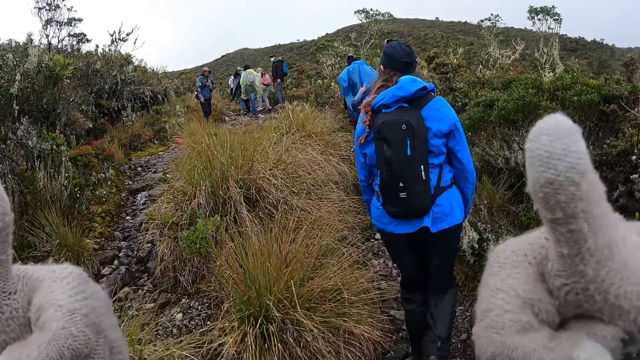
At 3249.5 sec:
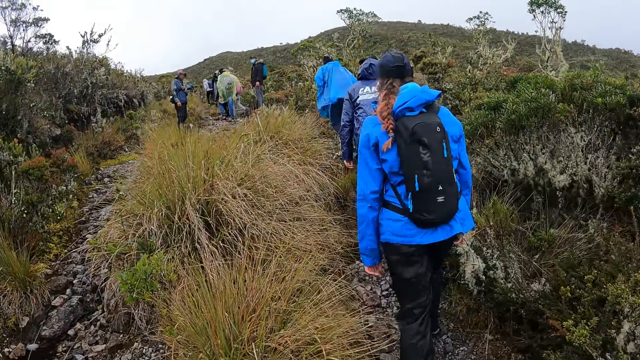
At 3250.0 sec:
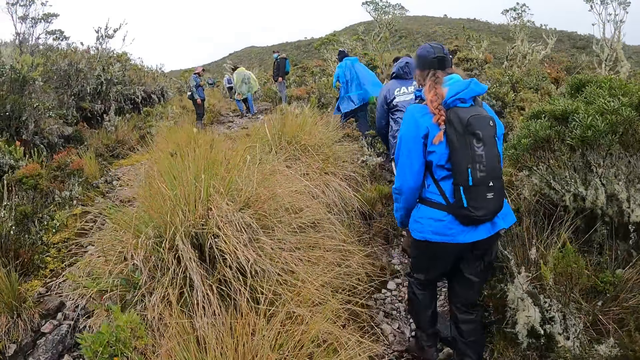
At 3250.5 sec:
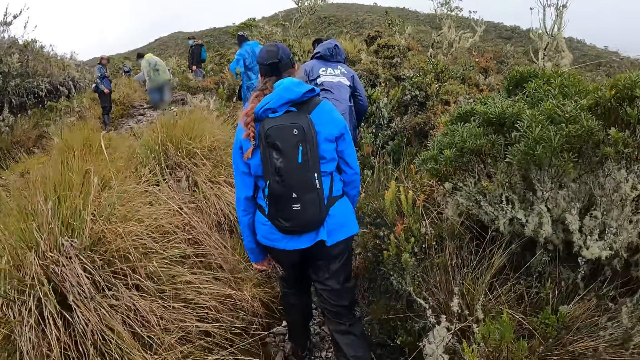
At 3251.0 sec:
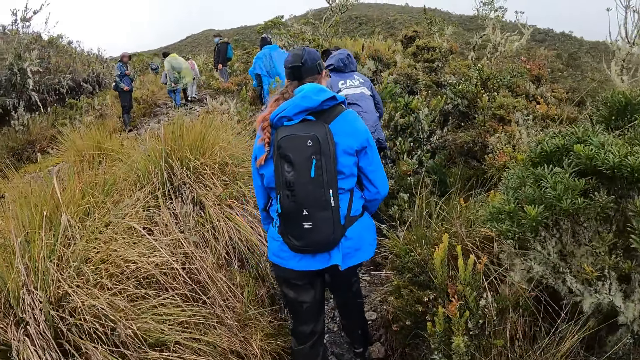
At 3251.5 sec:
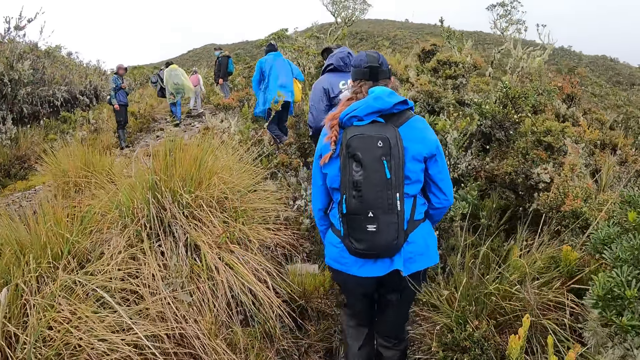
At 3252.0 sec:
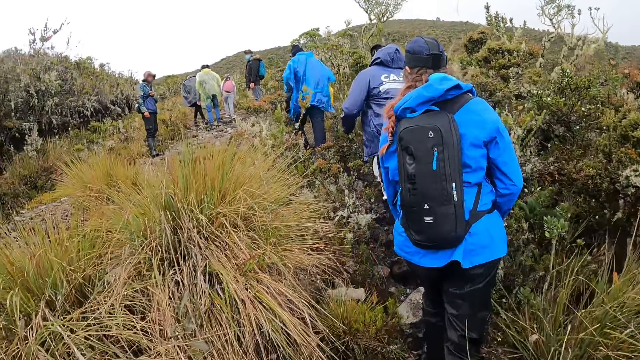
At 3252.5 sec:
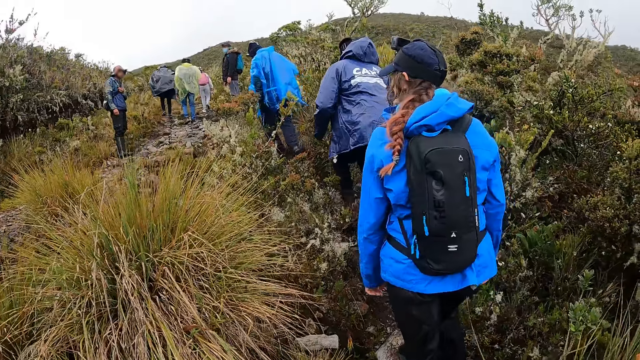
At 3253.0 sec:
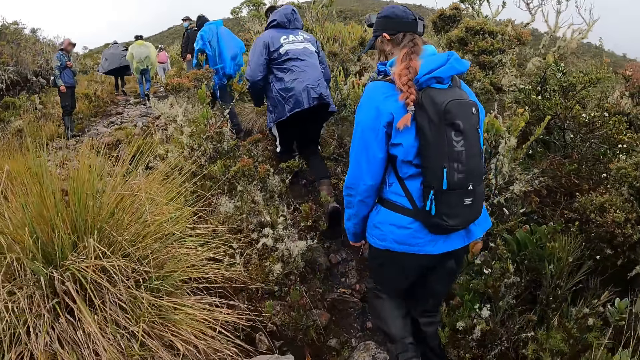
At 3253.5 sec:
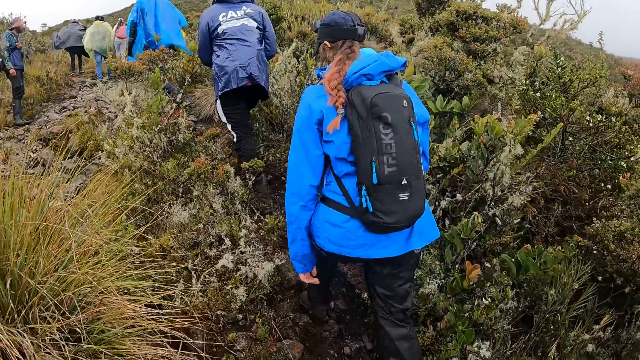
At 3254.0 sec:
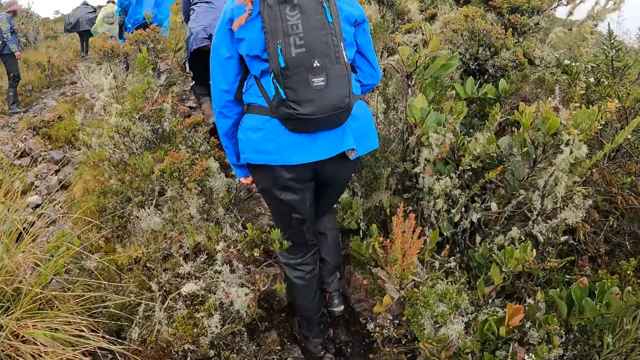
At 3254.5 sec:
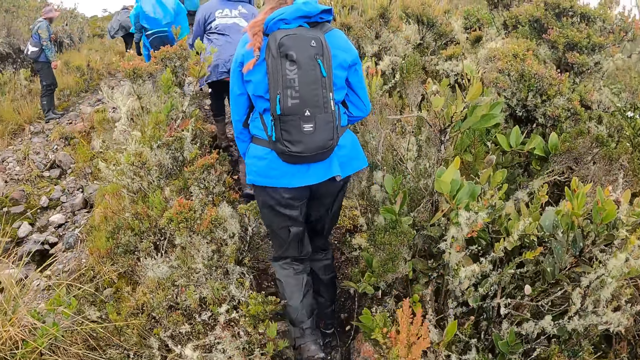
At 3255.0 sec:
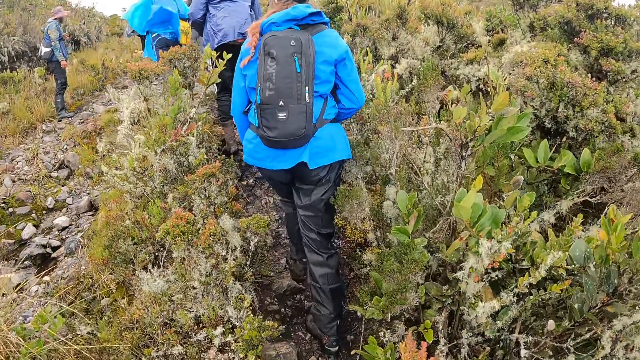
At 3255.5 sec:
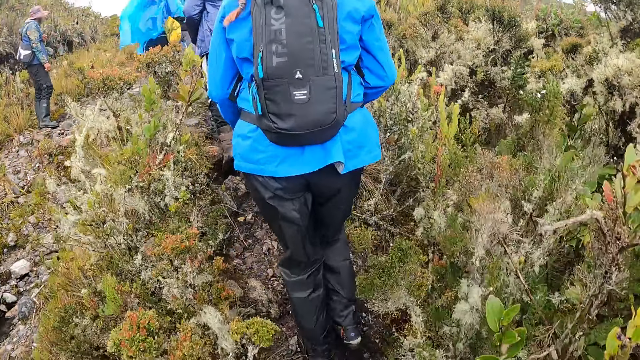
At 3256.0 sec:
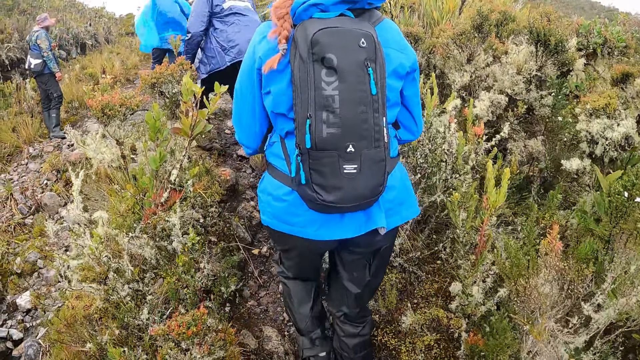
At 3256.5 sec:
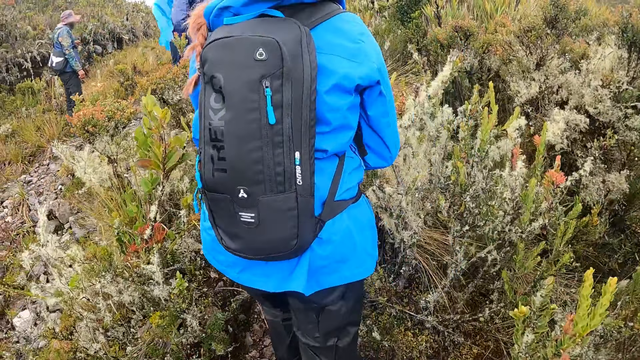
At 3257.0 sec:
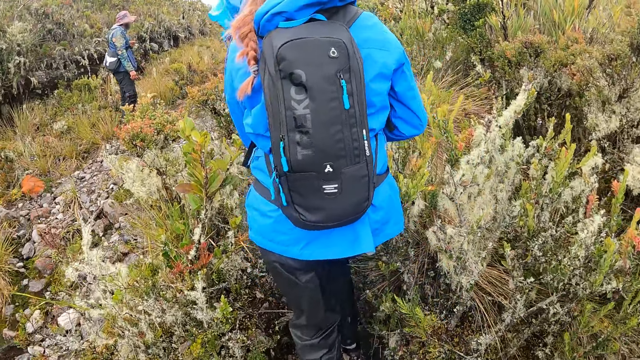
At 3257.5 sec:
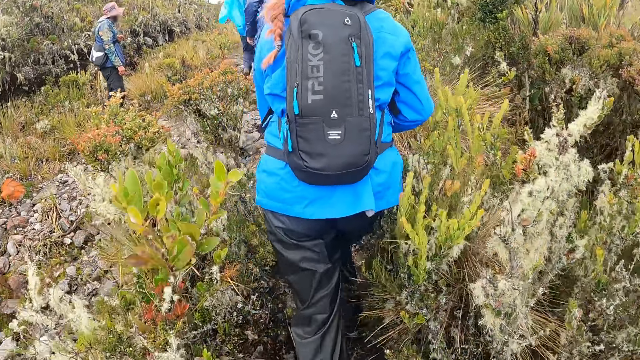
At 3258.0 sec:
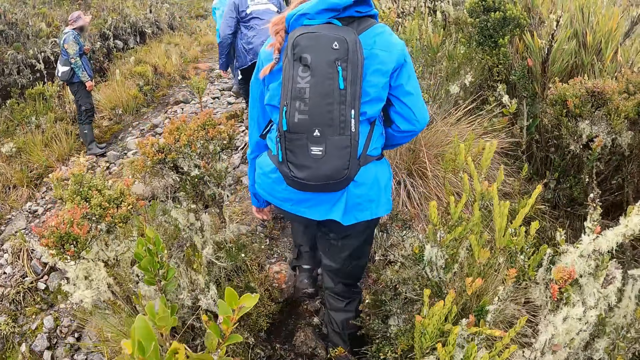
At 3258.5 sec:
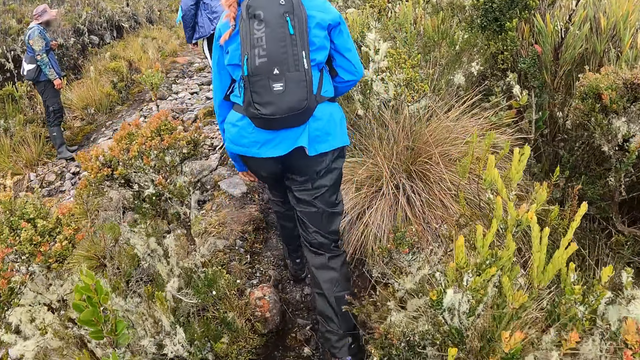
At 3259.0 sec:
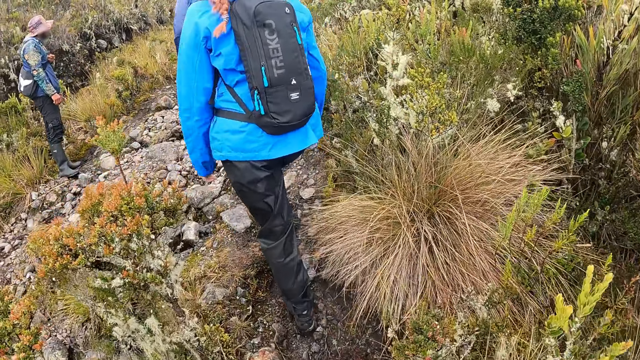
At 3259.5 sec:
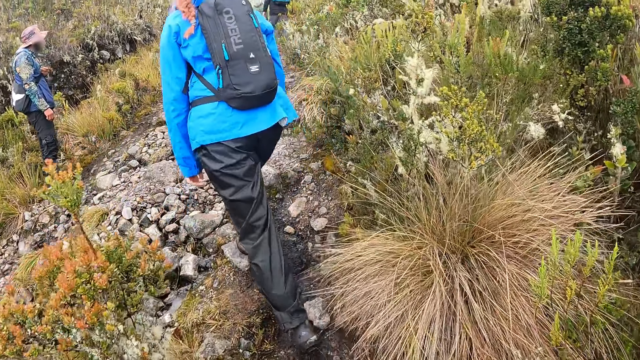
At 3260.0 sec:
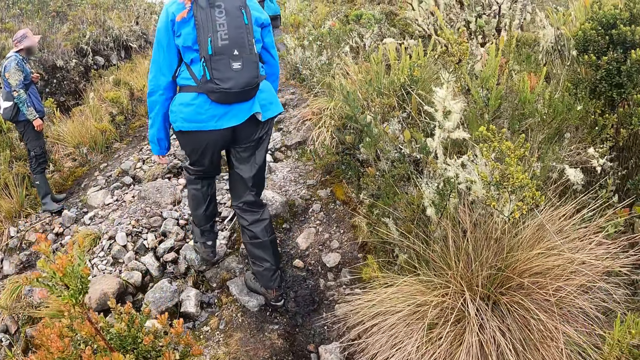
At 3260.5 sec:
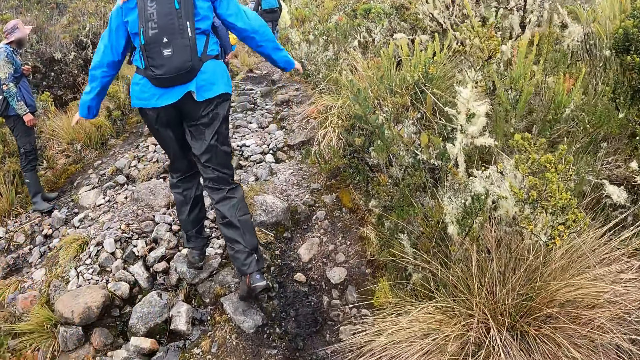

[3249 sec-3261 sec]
The camera wearer walks. A man stands at the bush path.

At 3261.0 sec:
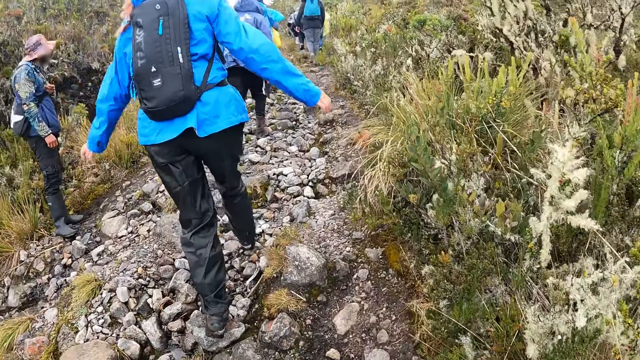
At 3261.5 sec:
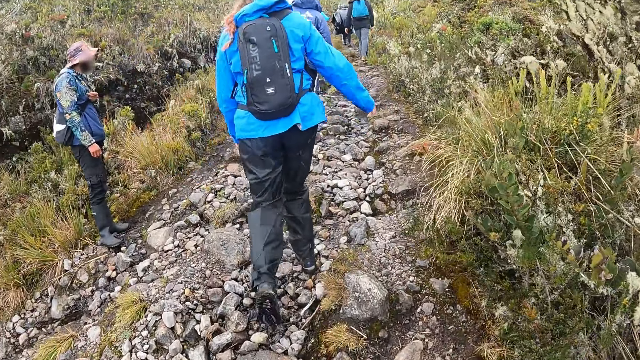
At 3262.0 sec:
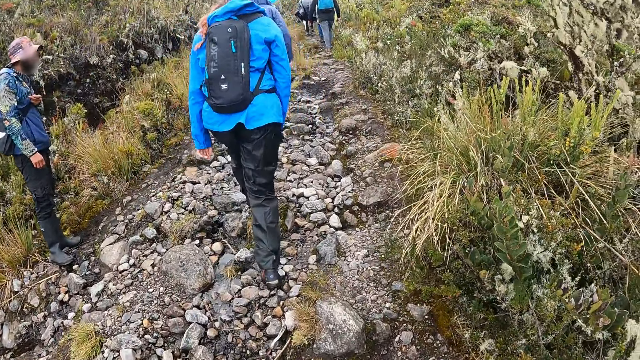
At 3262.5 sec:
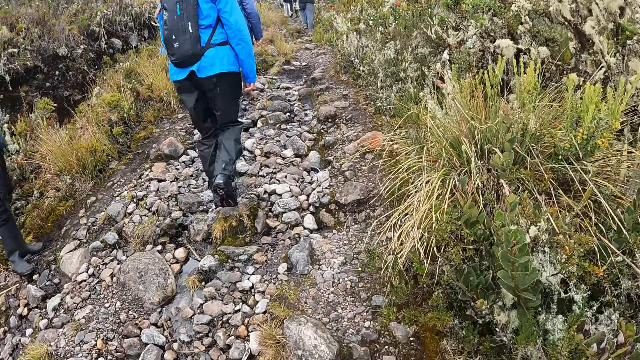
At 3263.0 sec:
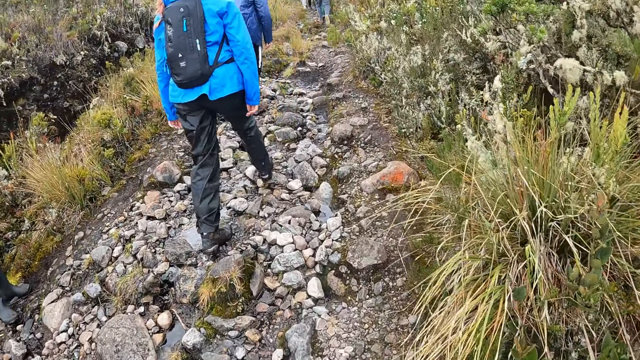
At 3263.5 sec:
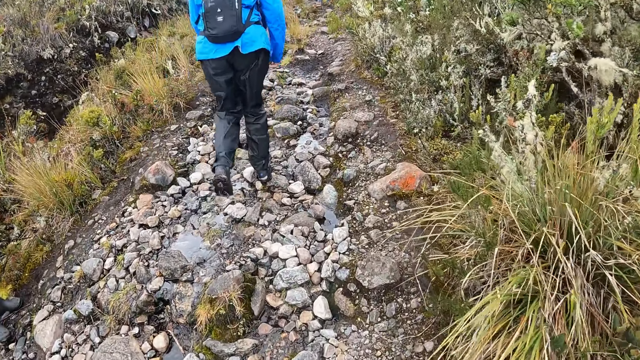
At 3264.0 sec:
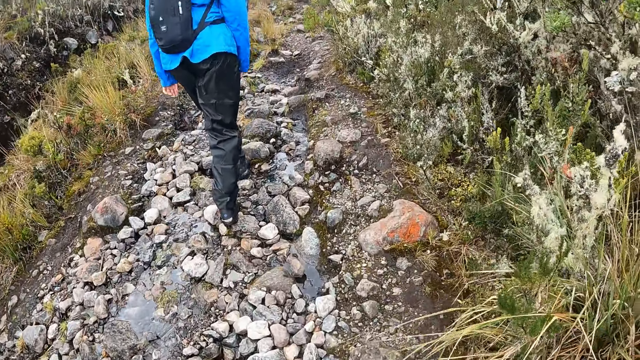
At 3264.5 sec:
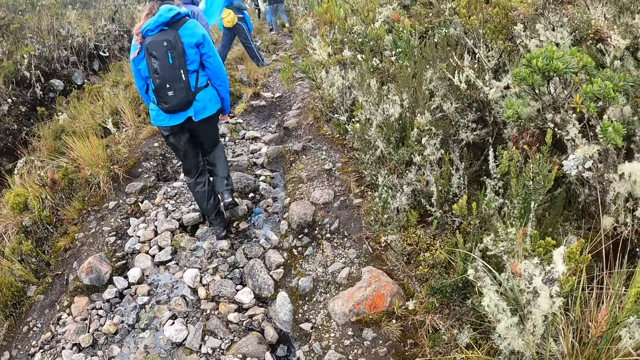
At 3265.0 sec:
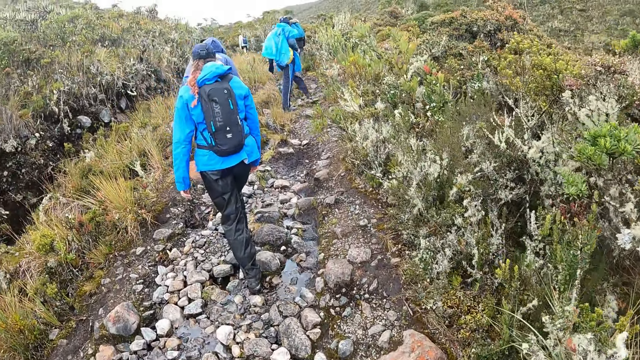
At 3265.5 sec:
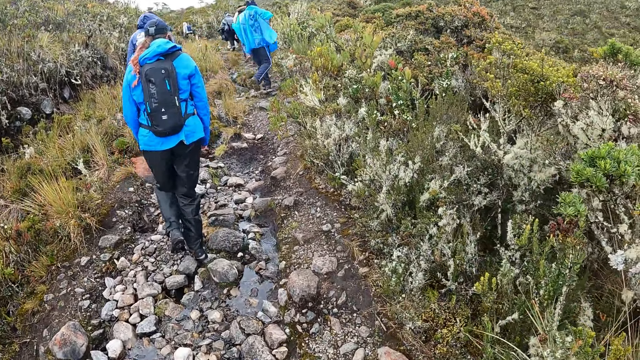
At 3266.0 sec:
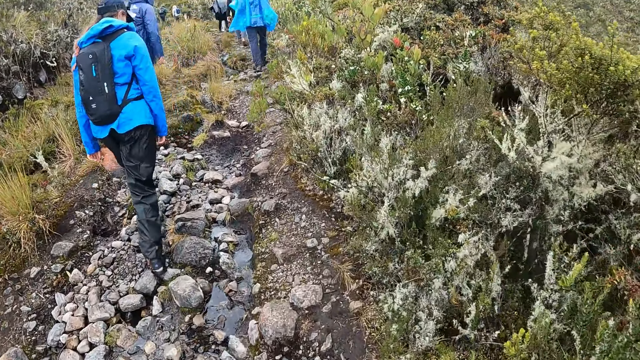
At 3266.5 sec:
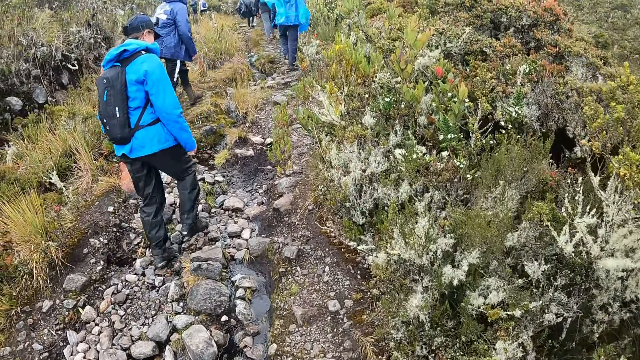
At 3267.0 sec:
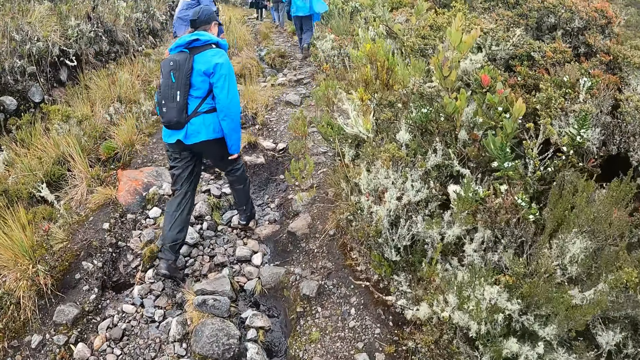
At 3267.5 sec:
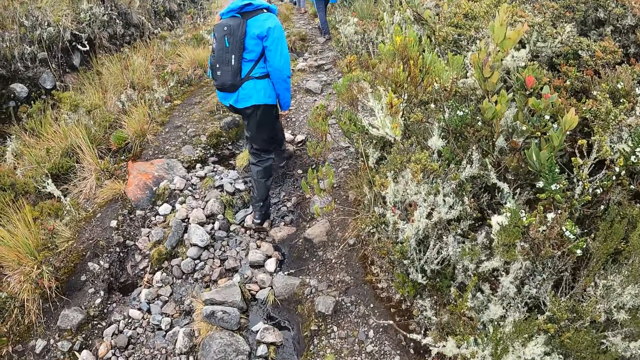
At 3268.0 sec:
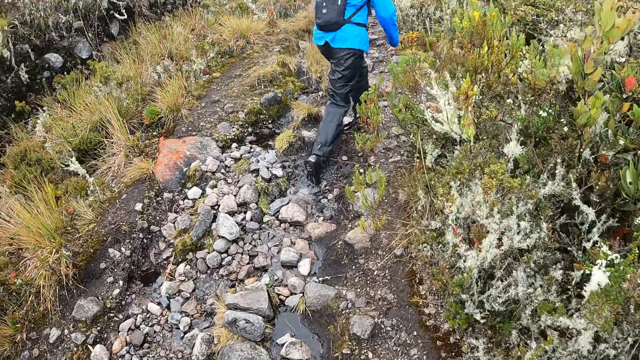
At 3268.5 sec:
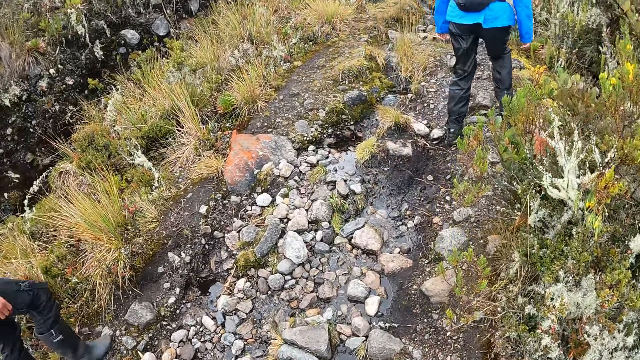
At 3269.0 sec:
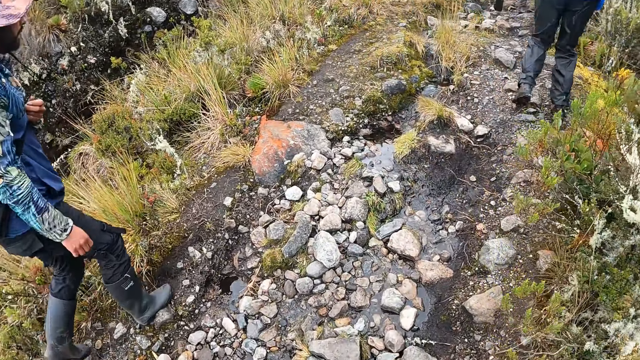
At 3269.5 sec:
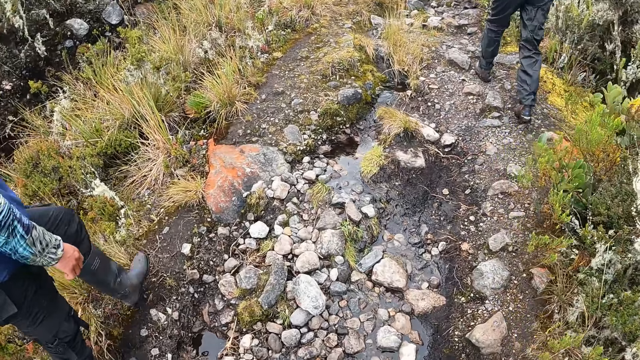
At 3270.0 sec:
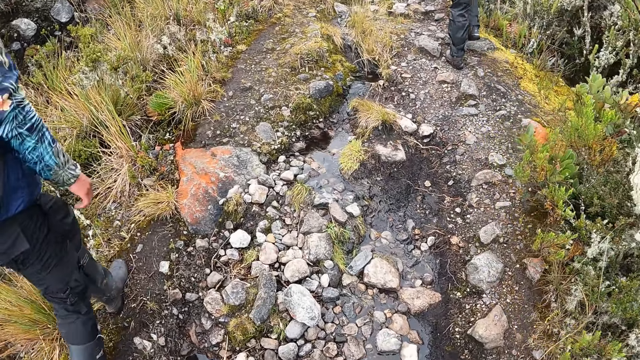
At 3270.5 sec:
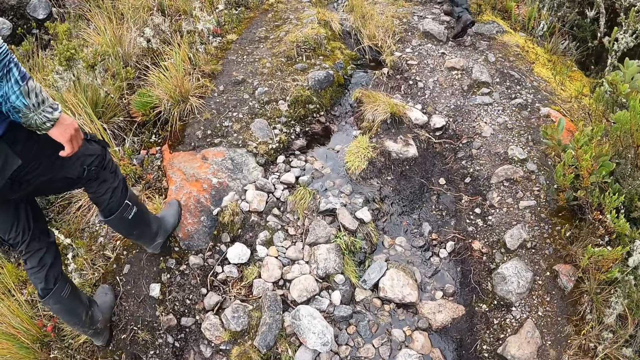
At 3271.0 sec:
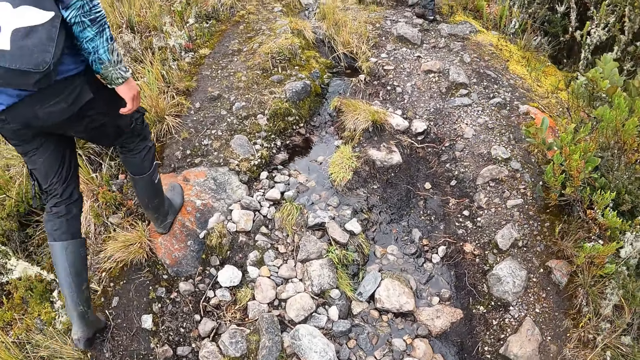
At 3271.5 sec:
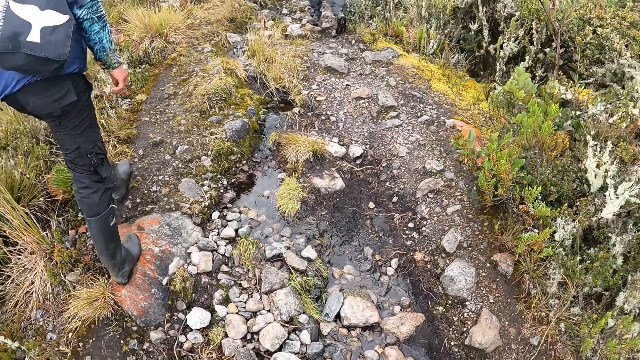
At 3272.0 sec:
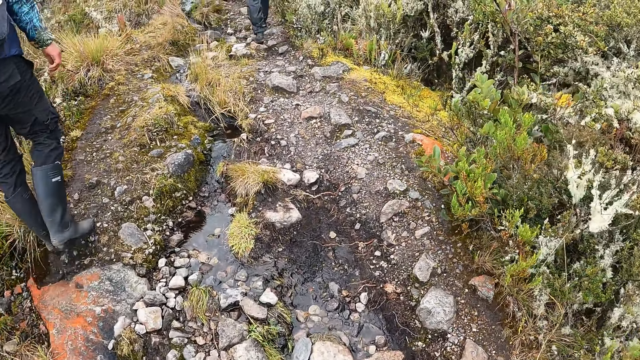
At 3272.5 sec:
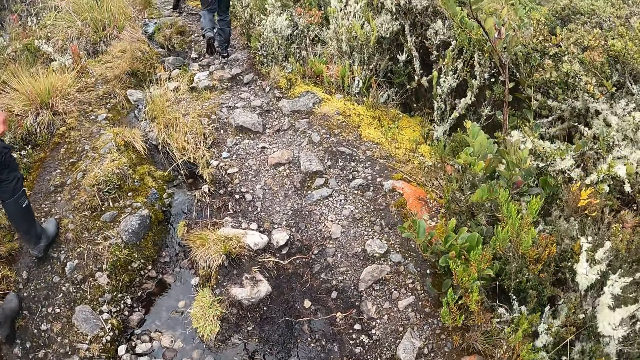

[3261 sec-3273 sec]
A person walks in front of the camera wearer.
